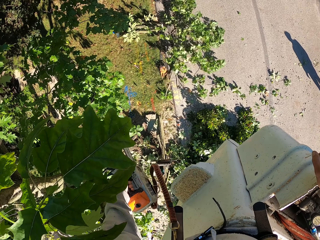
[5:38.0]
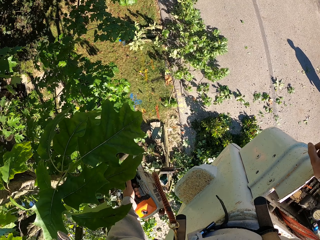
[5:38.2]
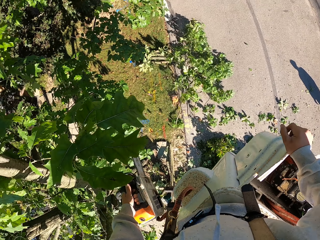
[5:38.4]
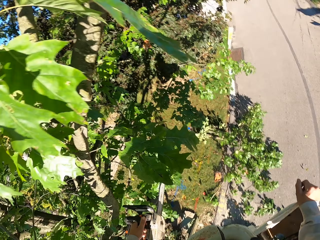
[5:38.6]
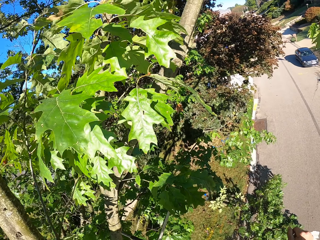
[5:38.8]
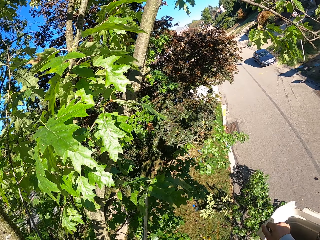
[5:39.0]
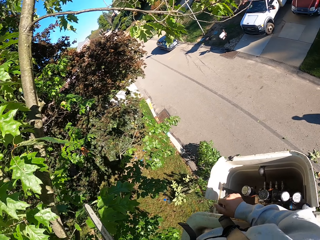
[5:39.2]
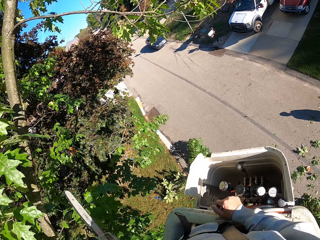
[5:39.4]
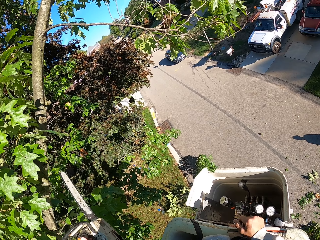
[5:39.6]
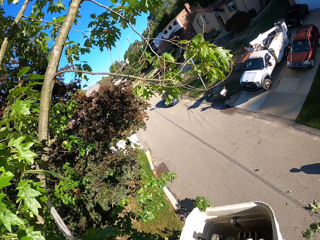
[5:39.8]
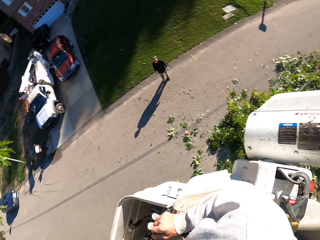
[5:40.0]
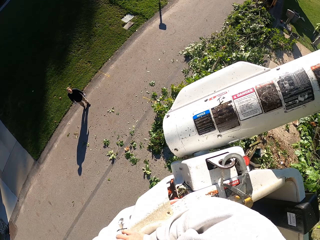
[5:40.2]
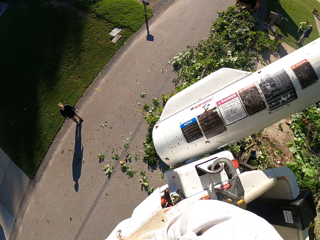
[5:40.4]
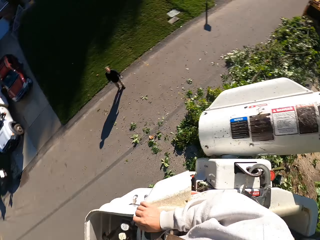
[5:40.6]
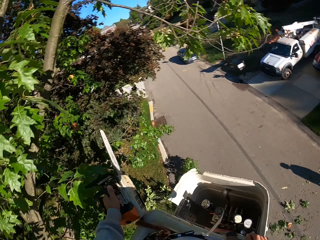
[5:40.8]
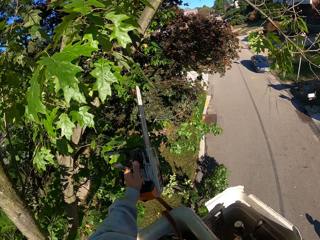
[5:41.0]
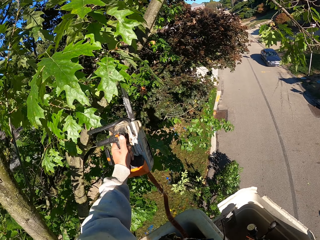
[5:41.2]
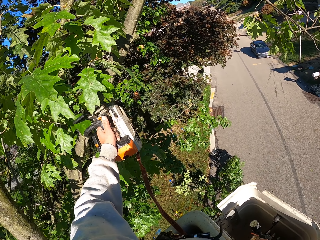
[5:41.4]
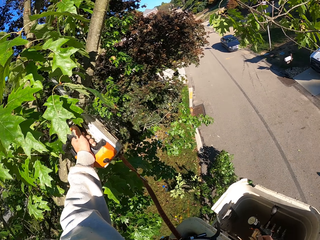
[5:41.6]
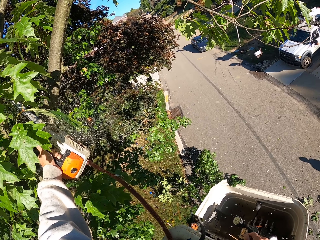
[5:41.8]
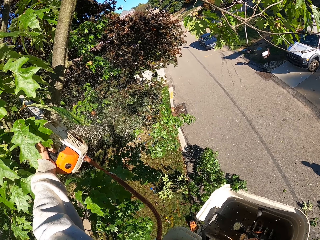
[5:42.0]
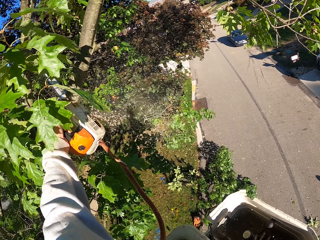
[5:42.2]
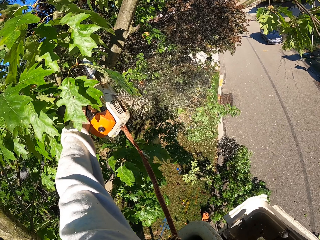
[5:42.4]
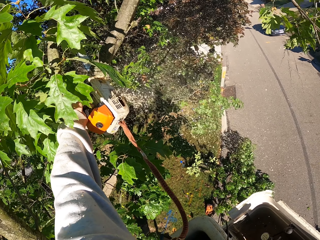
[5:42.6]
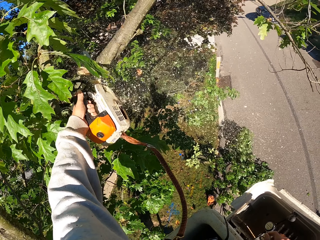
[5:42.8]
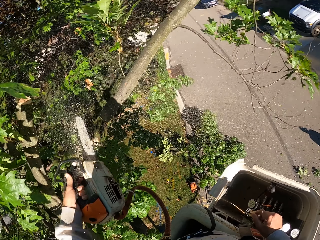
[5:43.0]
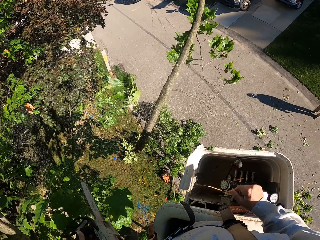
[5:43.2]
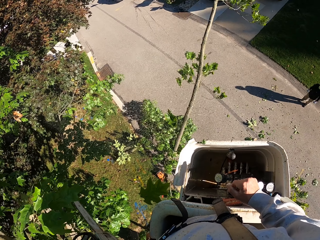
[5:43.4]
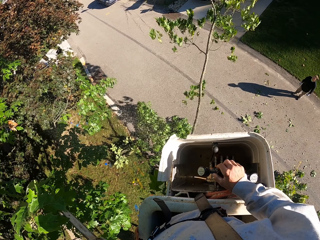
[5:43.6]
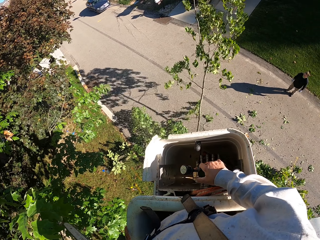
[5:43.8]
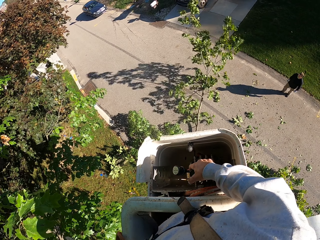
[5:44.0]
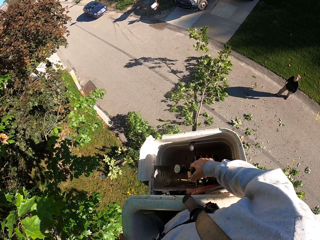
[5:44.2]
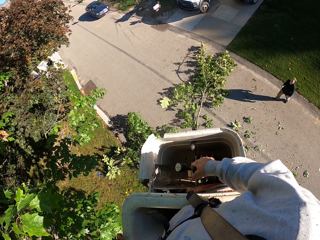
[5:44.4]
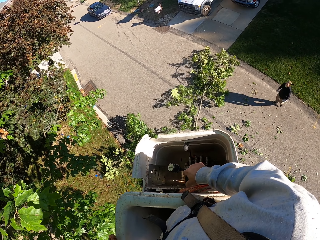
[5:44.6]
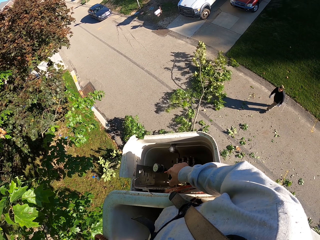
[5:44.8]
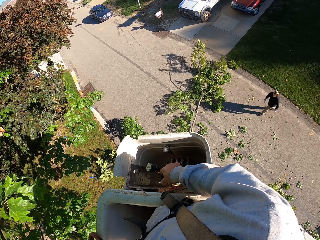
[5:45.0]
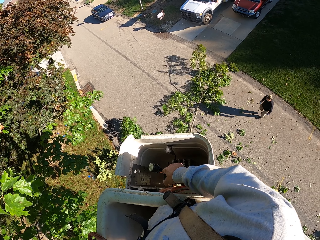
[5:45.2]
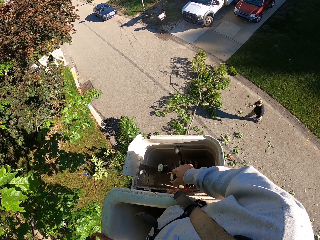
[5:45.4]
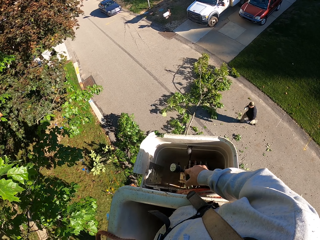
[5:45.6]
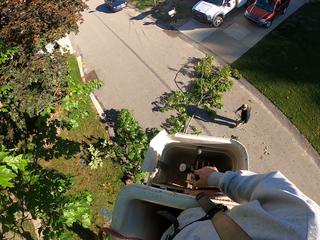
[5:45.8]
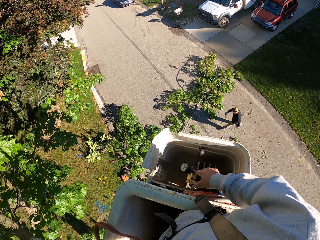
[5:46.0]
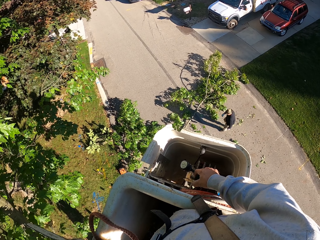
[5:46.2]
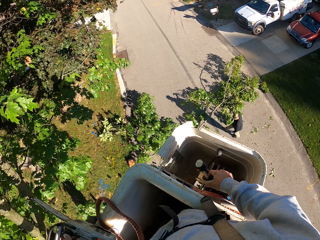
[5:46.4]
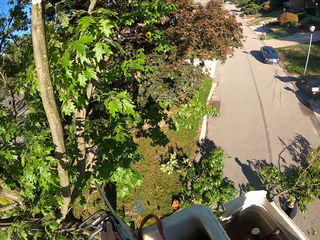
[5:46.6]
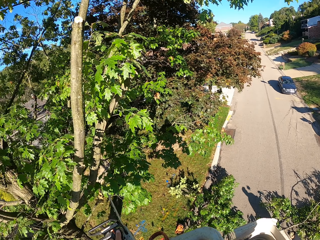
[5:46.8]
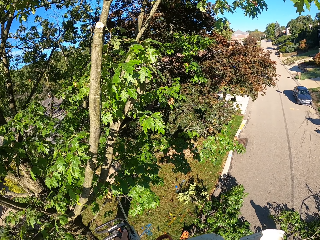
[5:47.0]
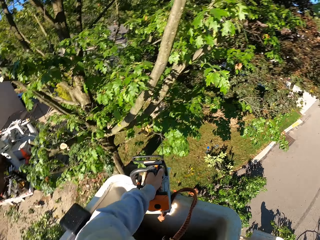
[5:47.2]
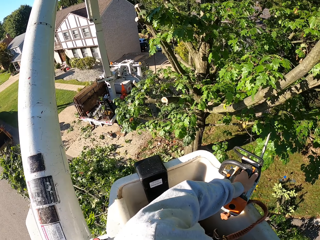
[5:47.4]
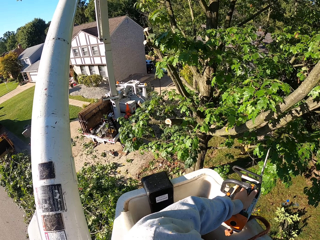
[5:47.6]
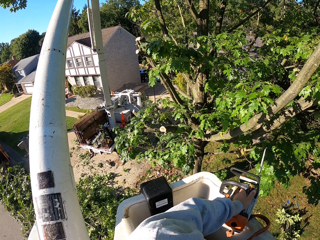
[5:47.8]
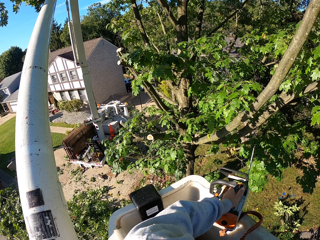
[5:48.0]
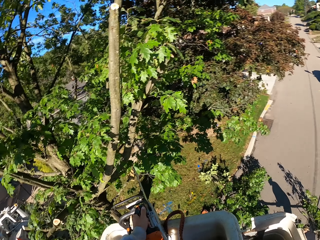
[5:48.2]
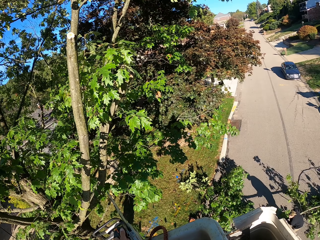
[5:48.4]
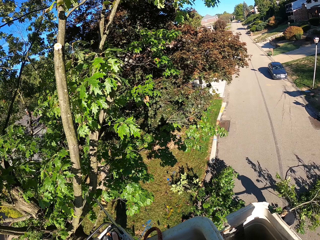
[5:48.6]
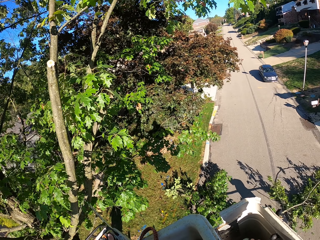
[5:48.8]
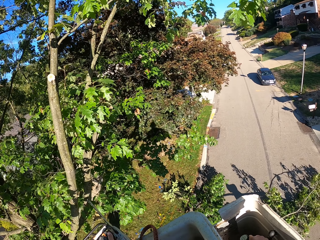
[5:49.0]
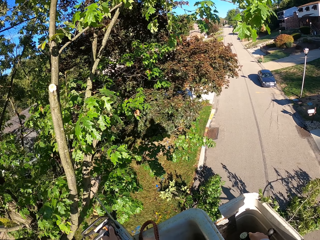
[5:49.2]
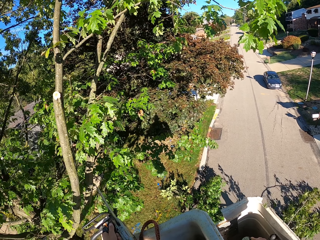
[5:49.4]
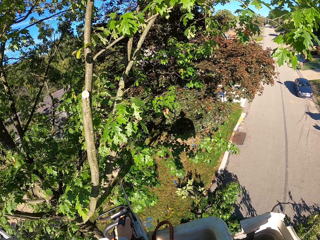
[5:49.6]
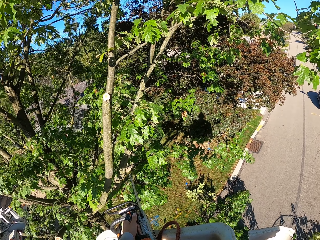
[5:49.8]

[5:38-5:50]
The camera wearer cuts a branch from the tree with the chainsaw in his left hand. He operates the crane with his right hand.

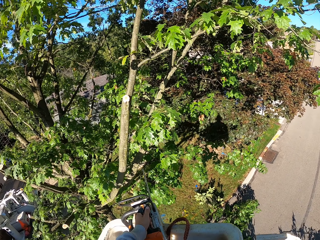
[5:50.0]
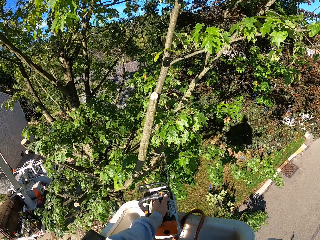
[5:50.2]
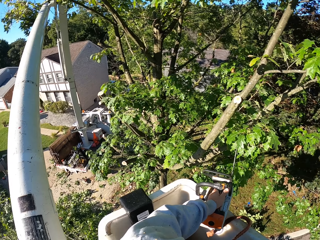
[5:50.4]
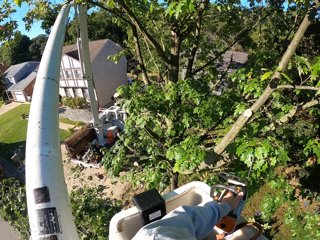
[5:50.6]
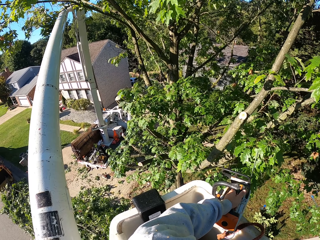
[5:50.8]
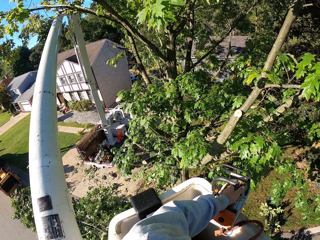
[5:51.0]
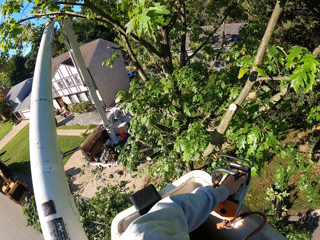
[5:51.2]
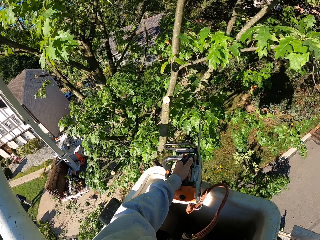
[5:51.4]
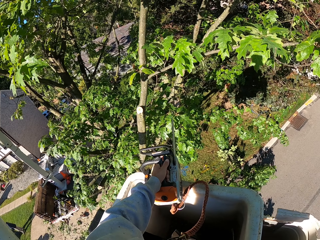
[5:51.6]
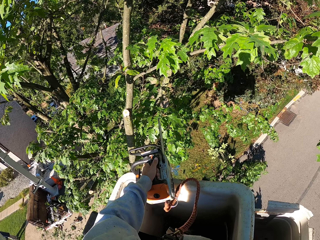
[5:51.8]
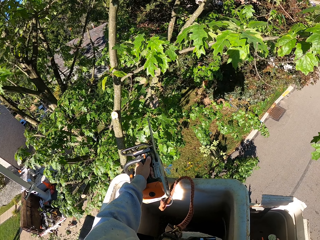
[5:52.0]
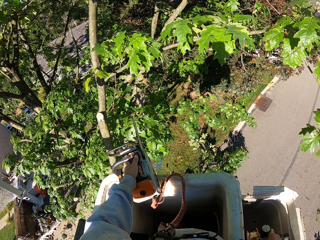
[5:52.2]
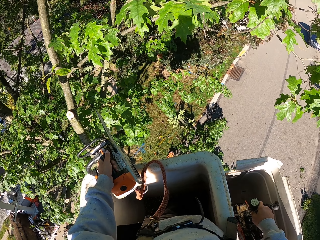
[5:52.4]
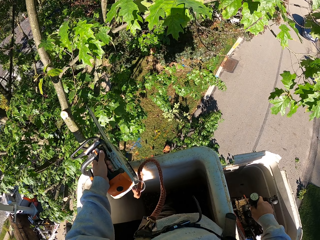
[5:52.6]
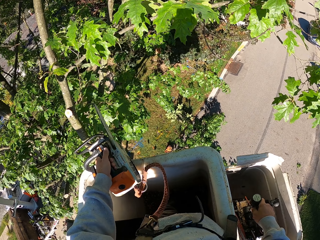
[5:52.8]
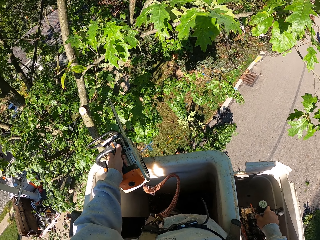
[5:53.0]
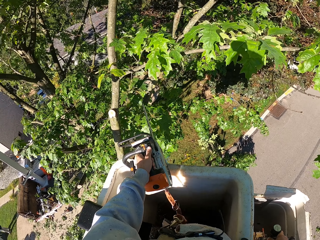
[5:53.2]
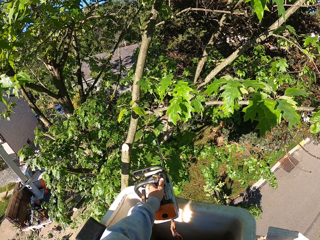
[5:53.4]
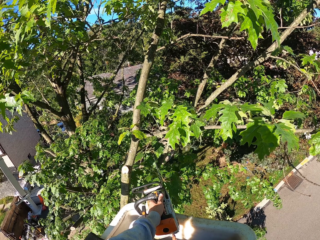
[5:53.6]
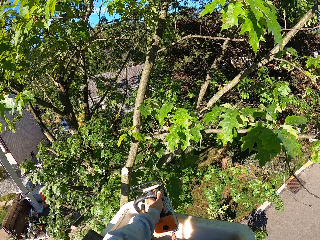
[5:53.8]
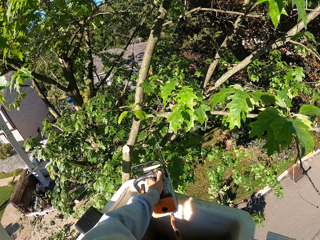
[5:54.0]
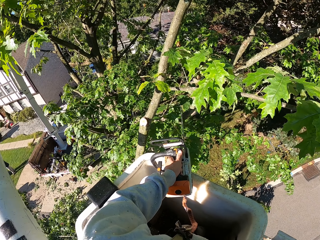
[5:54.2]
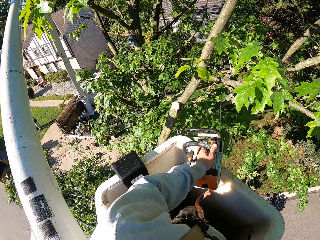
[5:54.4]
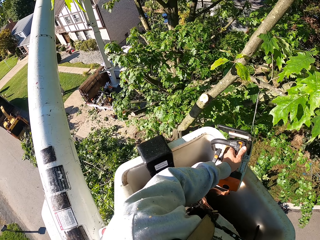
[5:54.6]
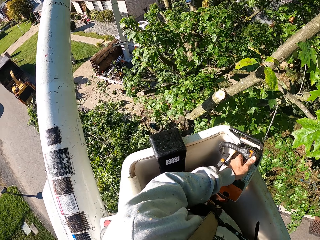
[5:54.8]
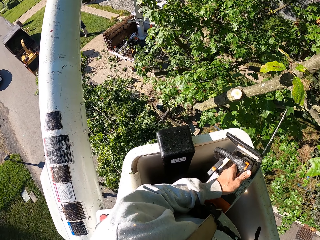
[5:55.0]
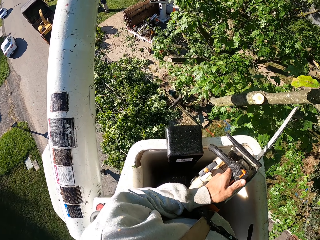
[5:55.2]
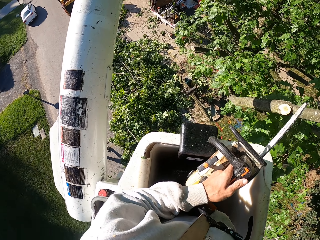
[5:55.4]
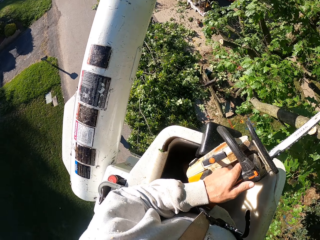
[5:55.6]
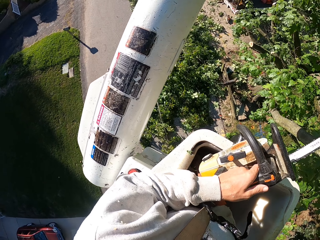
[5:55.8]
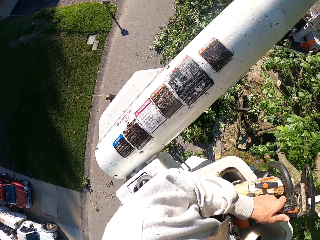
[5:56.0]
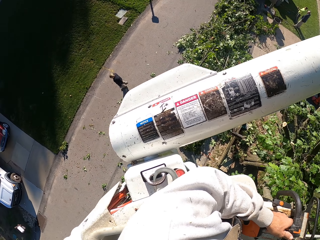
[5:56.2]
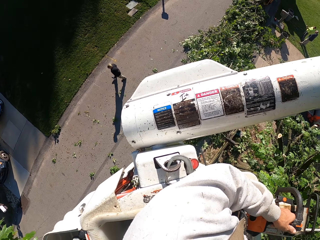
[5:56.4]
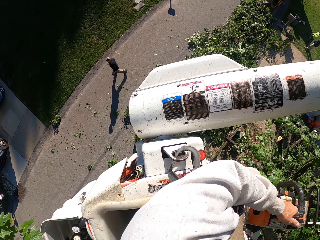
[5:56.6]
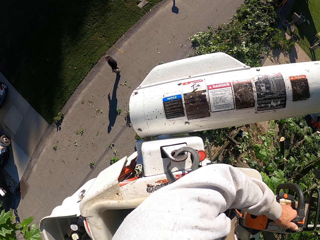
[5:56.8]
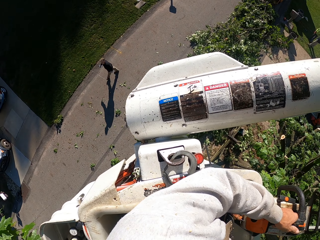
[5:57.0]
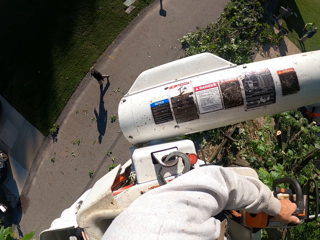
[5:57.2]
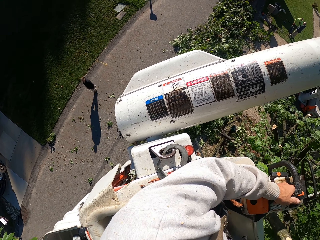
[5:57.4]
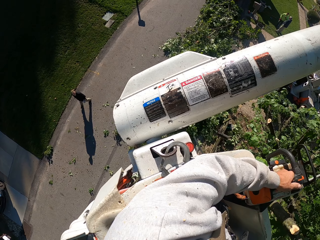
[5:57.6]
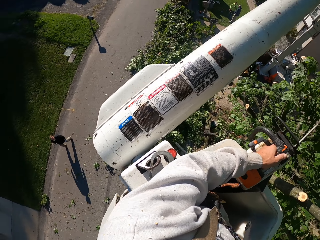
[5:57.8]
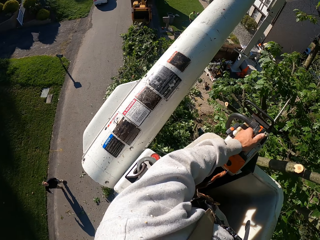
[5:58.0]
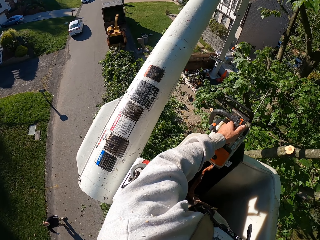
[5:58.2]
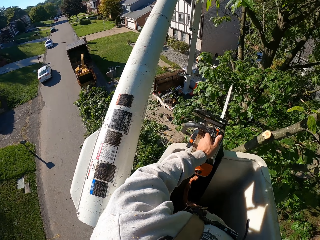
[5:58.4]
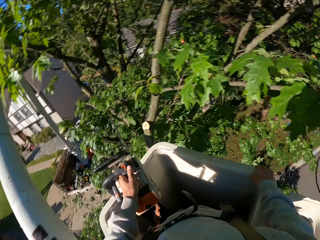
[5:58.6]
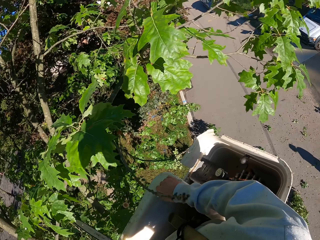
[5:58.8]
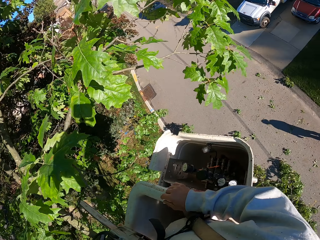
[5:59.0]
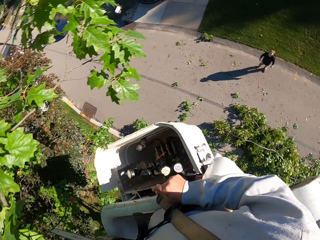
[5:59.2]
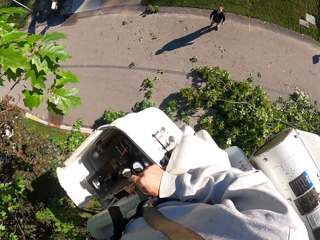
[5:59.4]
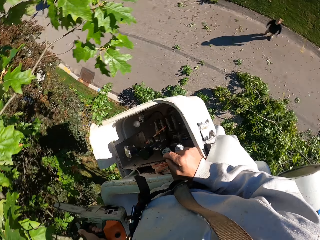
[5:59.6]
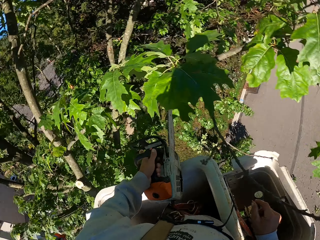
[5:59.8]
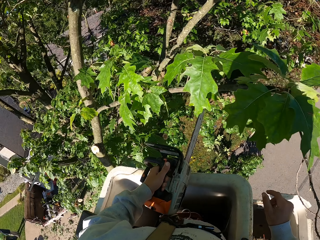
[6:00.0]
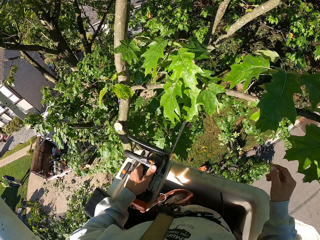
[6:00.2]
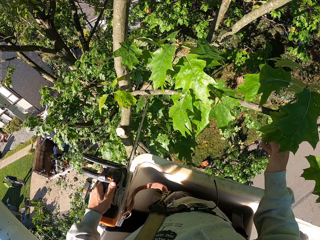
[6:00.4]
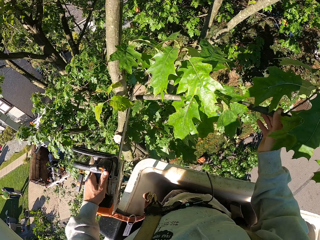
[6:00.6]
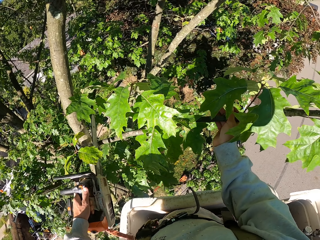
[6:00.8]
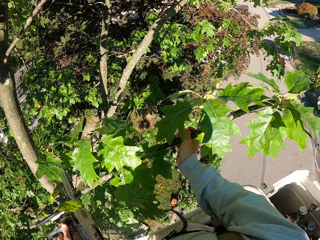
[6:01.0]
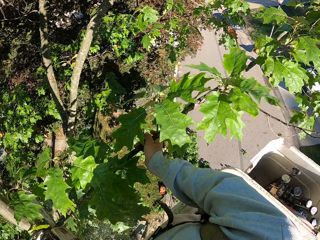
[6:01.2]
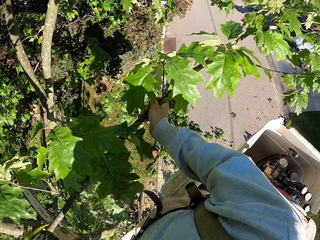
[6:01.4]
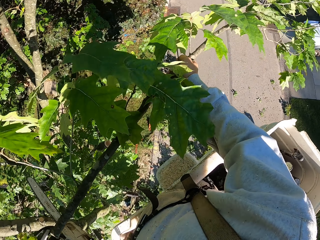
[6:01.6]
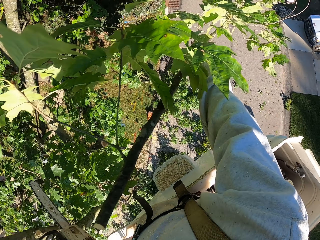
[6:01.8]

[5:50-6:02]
The camera wearer grabs a branch on the tree with his right hand.
